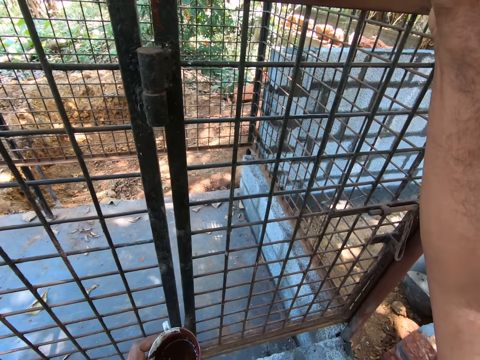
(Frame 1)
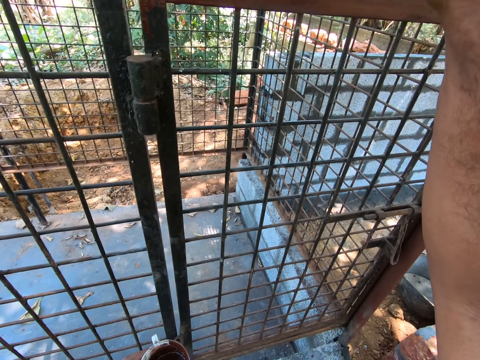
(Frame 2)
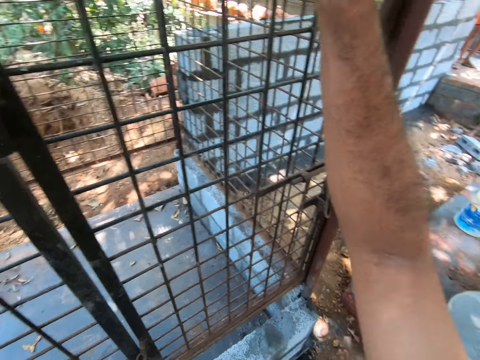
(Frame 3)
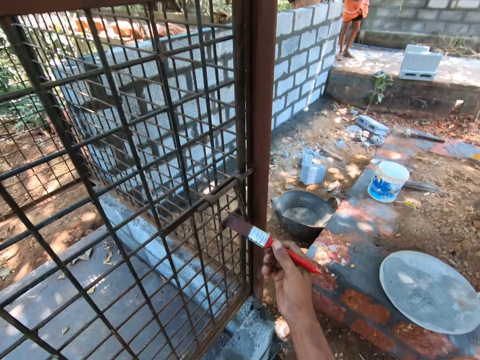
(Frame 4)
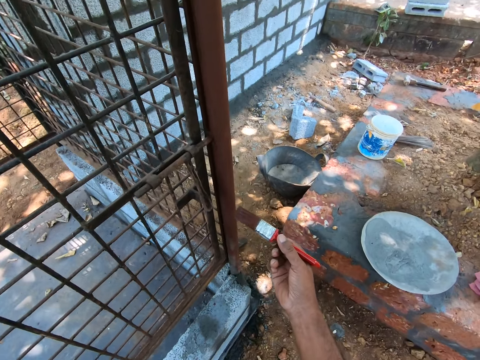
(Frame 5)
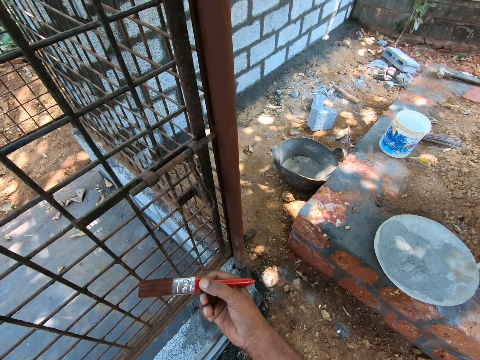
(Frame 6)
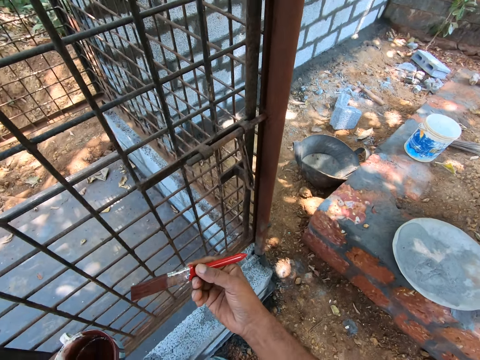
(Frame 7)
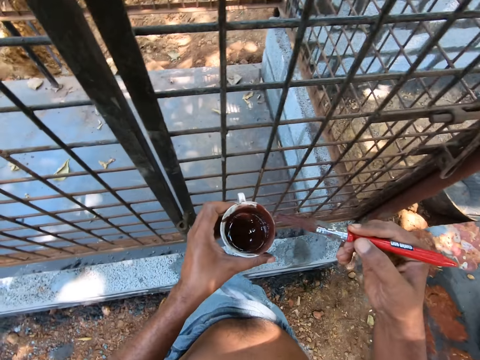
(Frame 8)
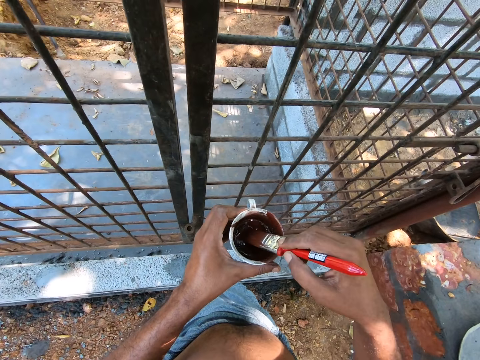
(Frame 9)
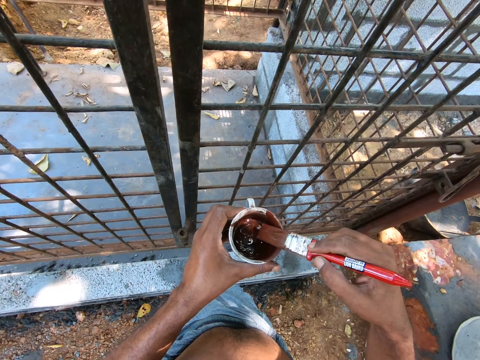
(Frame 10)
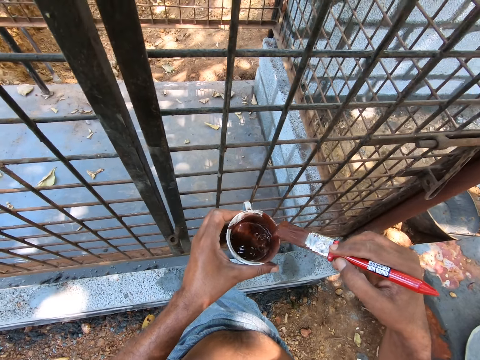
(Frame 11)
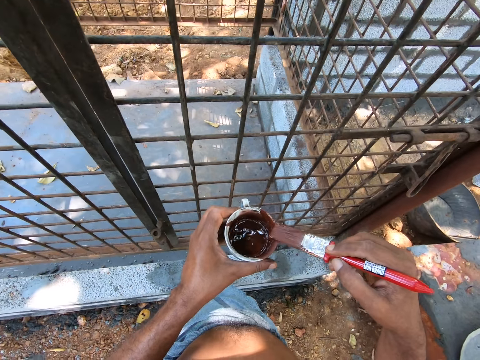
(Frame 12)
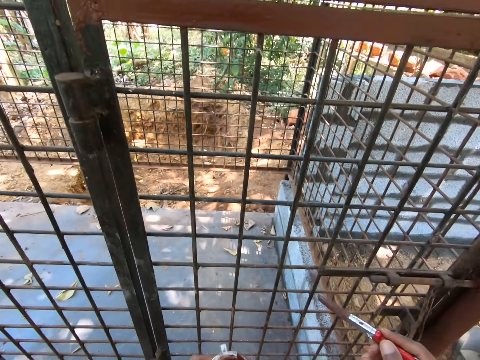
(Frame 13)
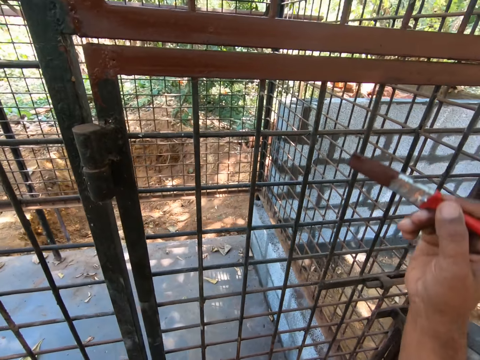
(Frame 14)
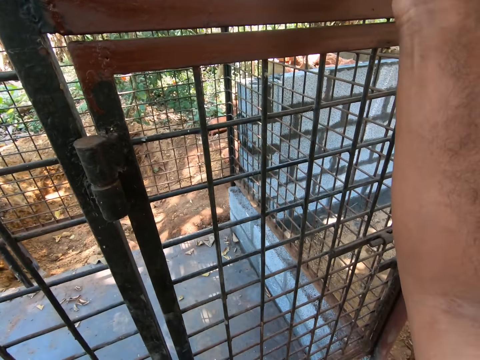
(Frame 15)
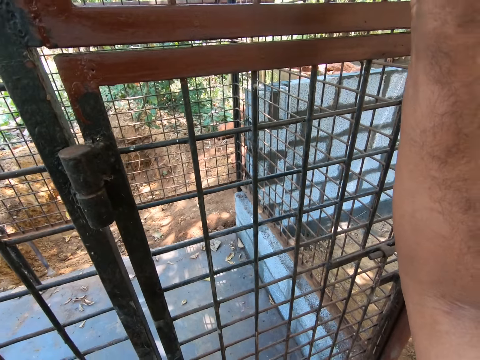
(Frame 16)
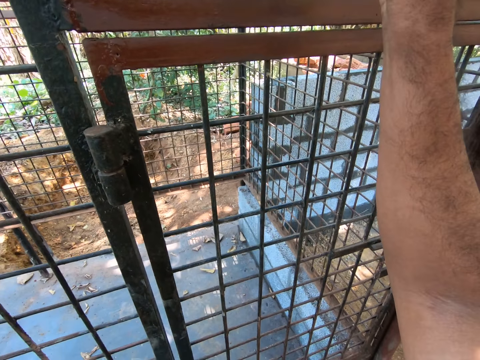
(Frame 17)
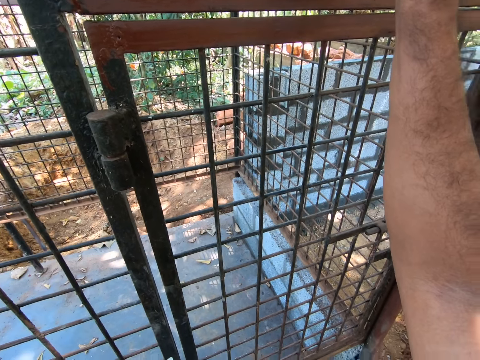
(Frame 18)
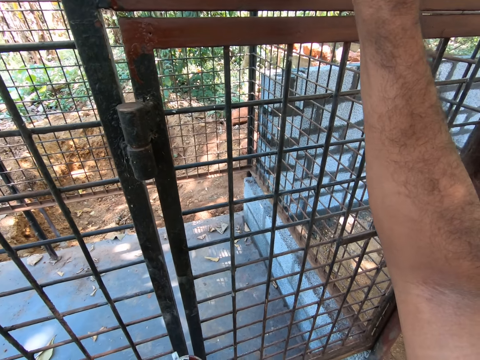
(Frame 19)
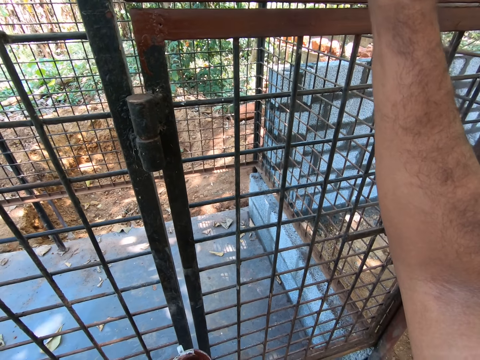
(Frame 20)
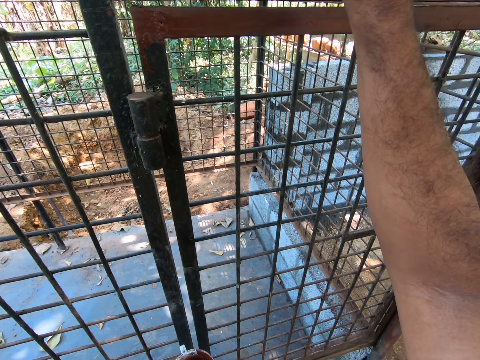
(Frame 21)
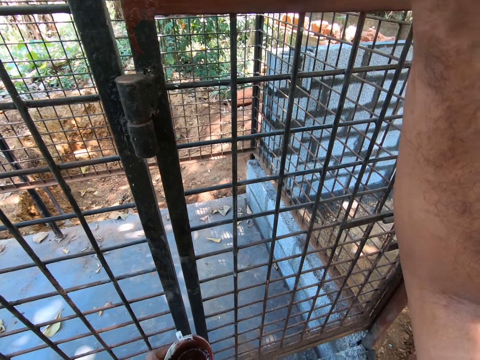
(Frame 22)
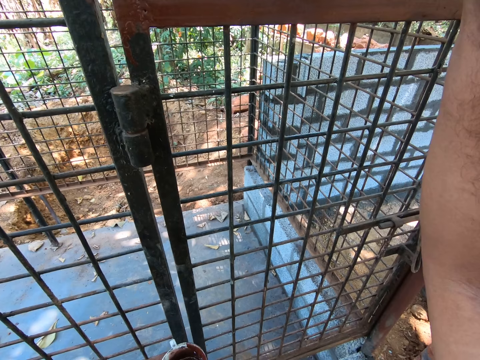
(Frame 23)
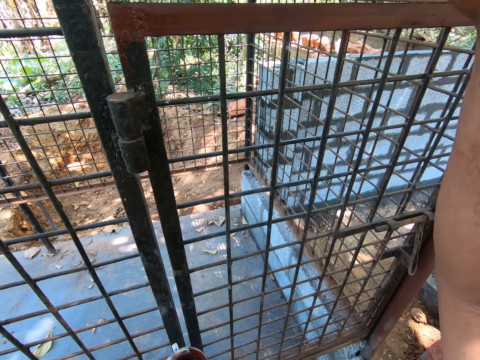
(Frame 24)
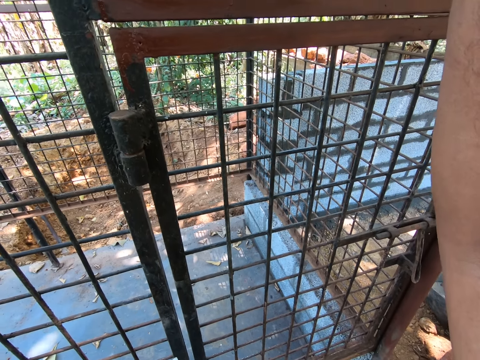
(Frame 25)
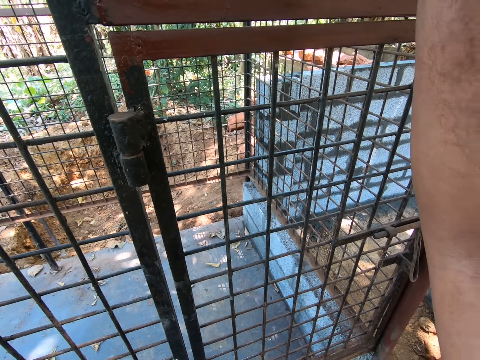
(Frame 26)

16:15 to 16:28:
The camera wearer looks around. They dip the paintbrush in the paint. They wipe the paint brush on the cup. They paint the metal using a brush.

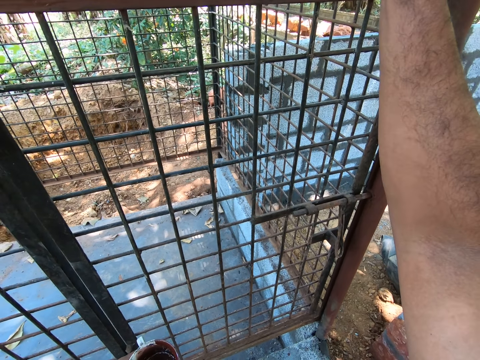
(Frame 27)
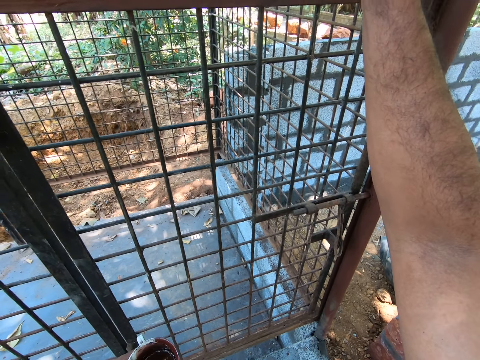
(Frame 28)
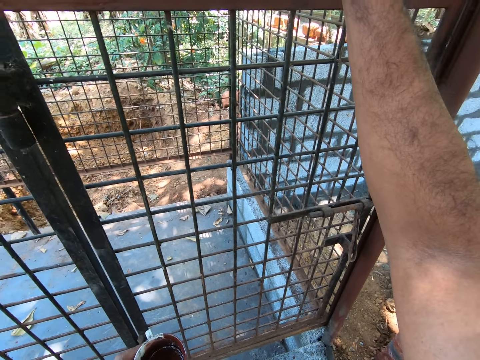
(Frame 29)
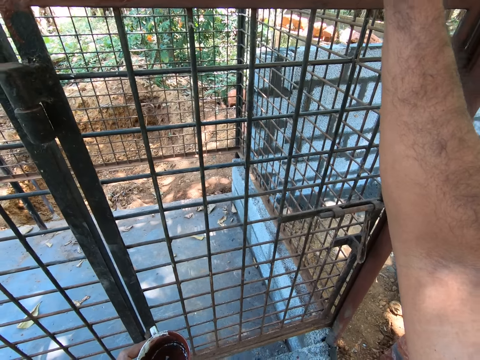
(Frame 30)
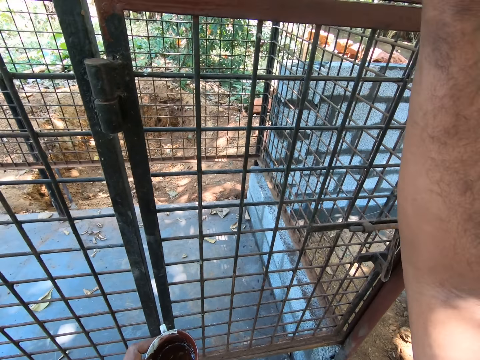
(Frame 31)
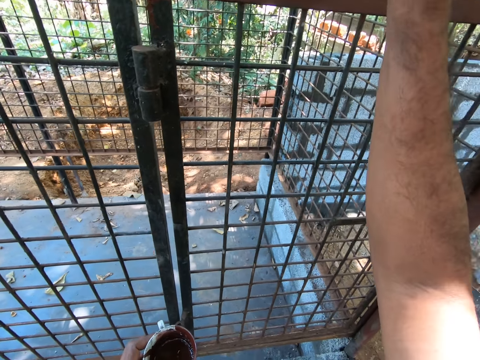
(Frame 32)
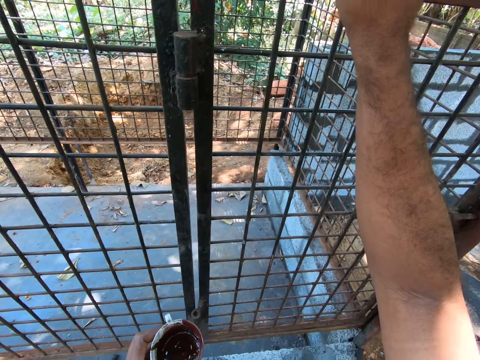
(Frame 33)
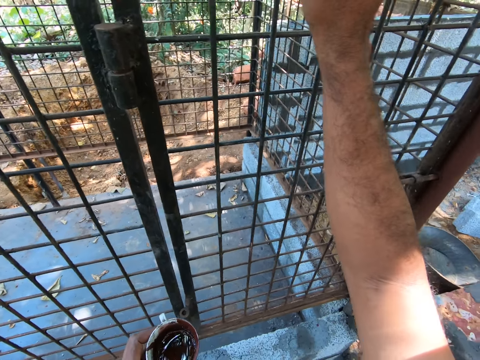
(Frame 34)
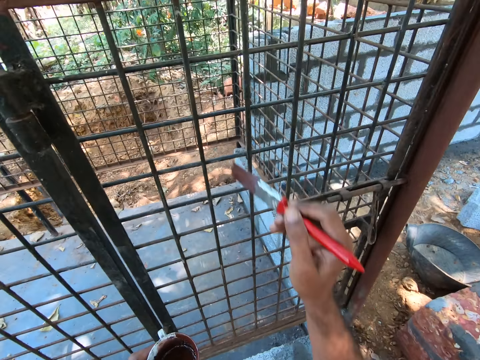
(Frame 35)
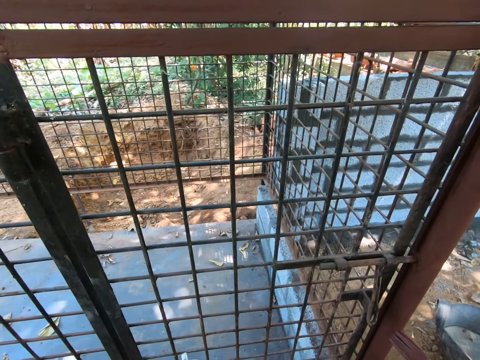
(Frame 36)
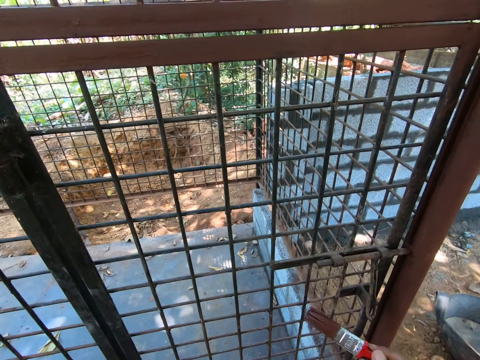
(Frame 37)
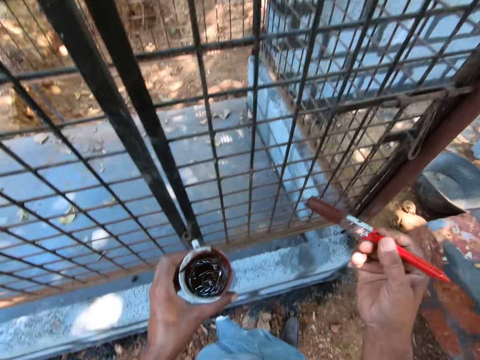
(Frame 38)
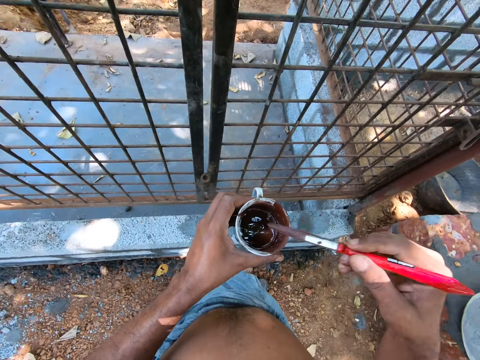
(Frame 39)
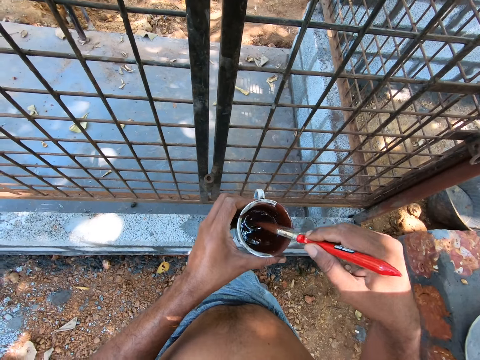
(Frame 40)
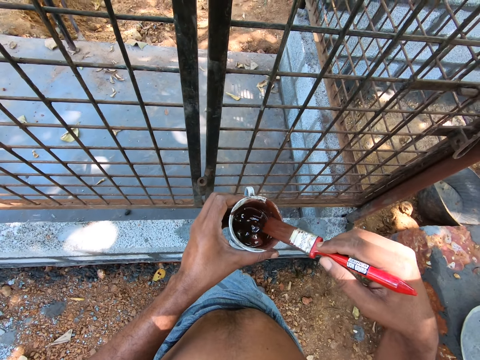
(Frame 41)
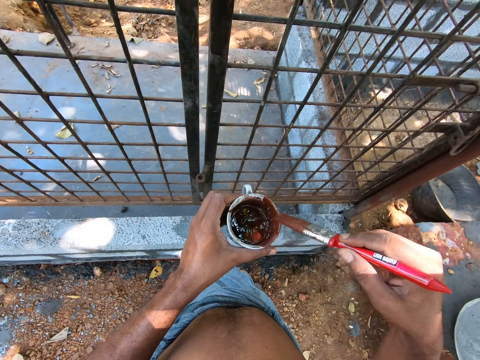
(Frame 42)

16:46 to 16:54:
The camera wearer paints the metal using a brush. They look around. They dip the paintbrush in the paint. They wipe the paint brush on the cup.
